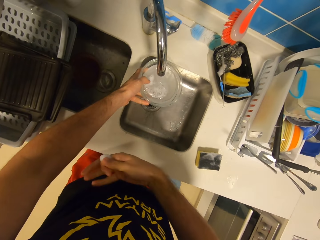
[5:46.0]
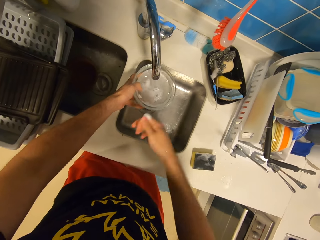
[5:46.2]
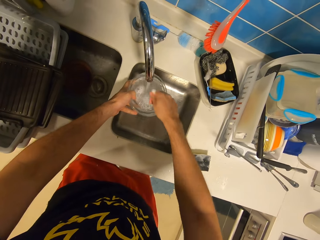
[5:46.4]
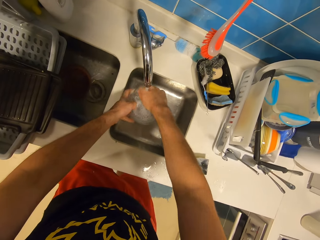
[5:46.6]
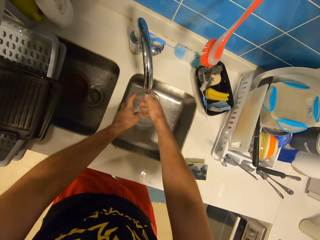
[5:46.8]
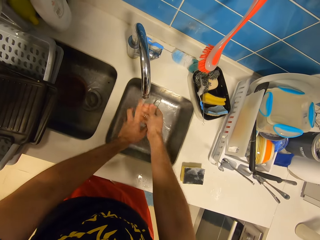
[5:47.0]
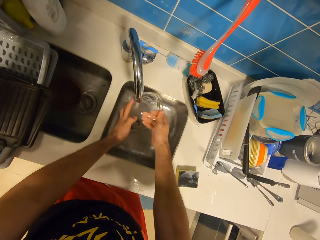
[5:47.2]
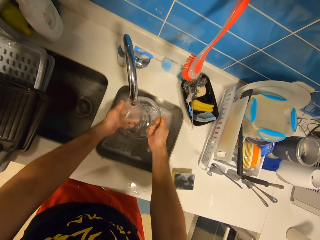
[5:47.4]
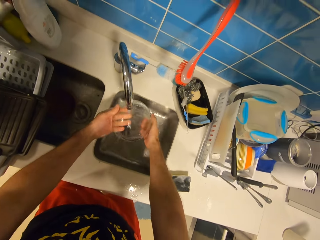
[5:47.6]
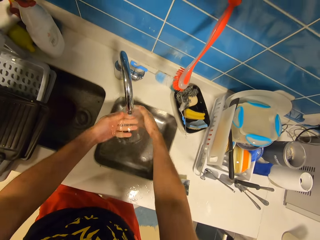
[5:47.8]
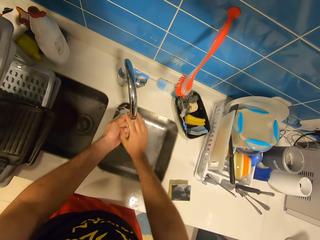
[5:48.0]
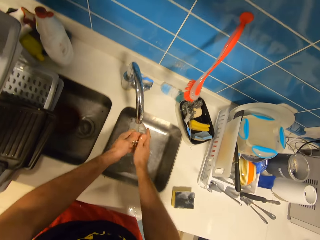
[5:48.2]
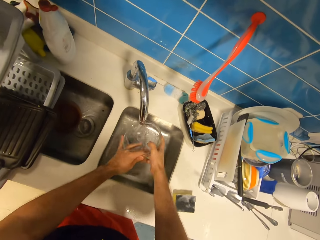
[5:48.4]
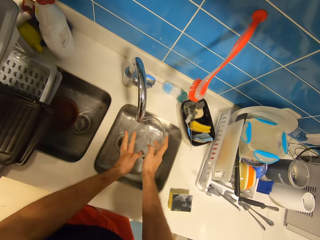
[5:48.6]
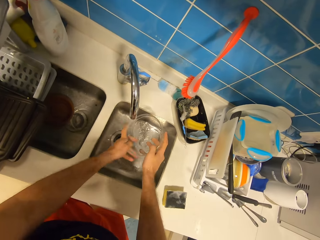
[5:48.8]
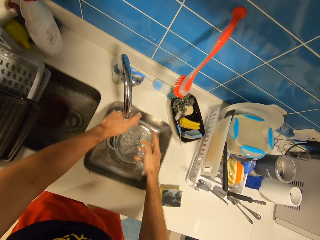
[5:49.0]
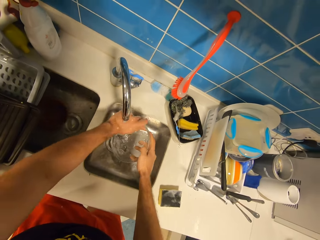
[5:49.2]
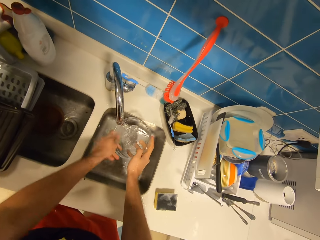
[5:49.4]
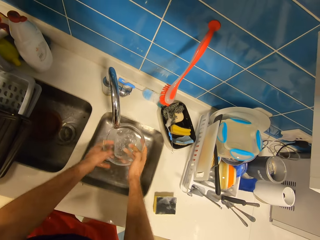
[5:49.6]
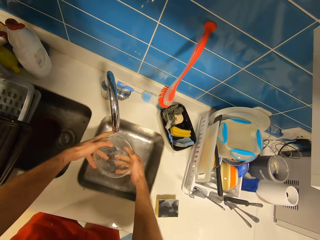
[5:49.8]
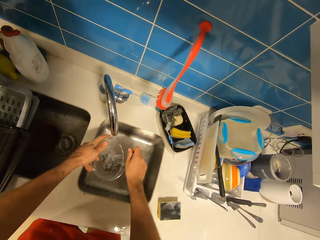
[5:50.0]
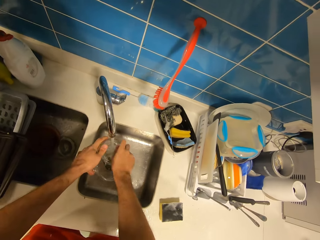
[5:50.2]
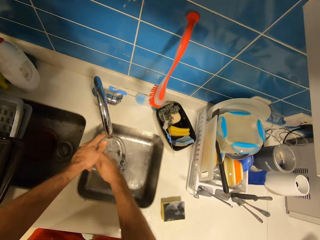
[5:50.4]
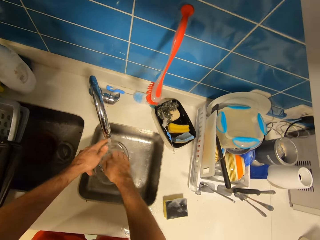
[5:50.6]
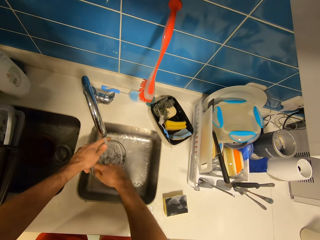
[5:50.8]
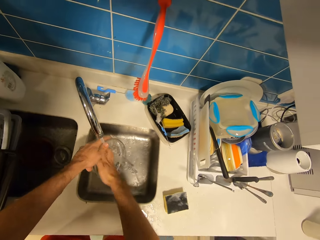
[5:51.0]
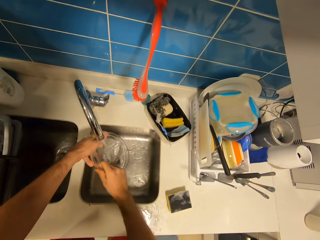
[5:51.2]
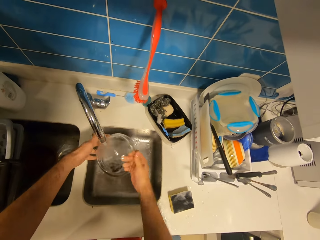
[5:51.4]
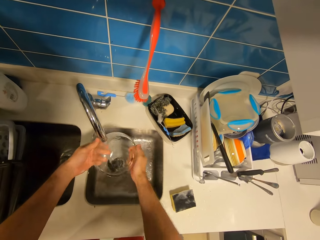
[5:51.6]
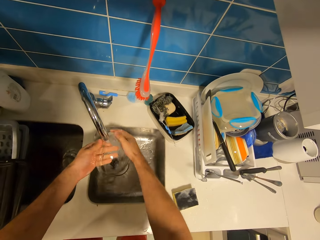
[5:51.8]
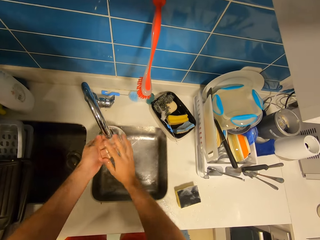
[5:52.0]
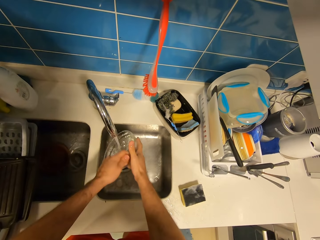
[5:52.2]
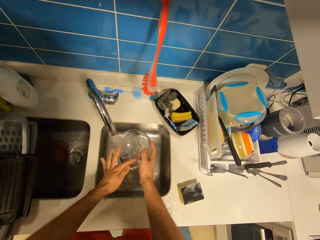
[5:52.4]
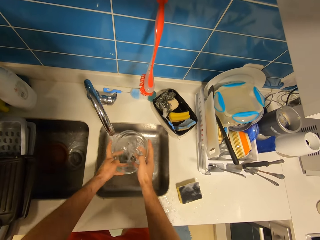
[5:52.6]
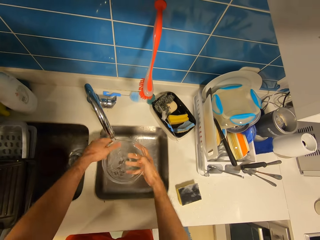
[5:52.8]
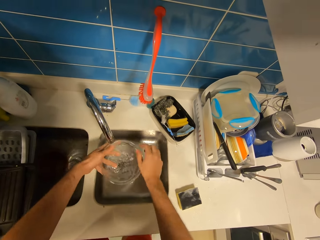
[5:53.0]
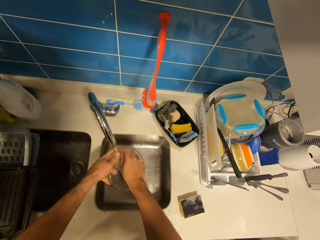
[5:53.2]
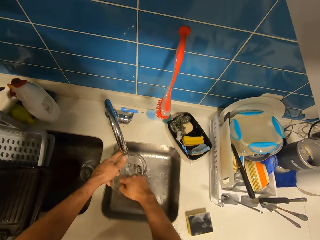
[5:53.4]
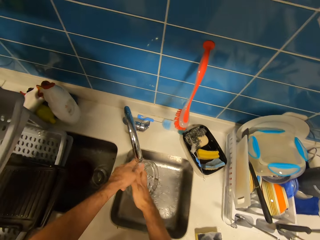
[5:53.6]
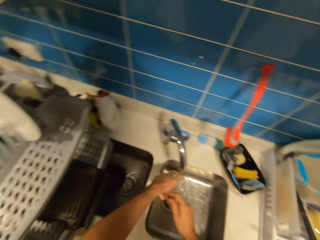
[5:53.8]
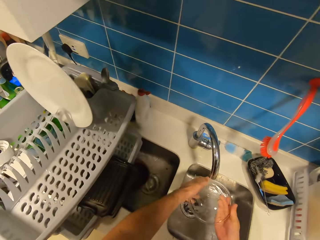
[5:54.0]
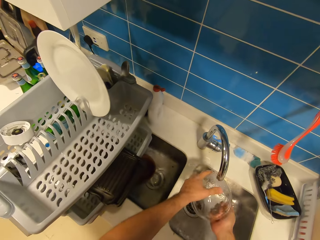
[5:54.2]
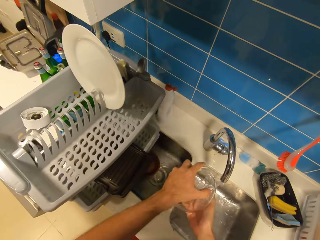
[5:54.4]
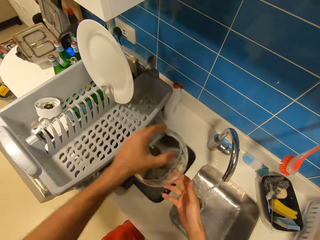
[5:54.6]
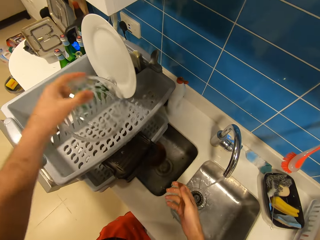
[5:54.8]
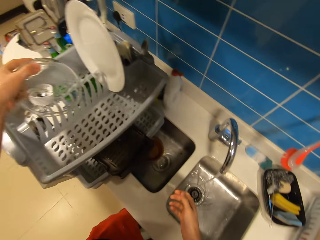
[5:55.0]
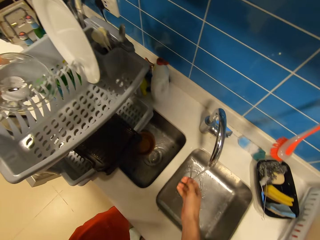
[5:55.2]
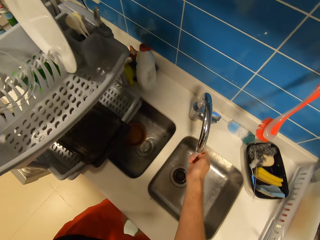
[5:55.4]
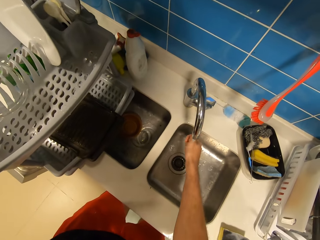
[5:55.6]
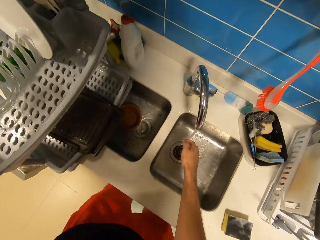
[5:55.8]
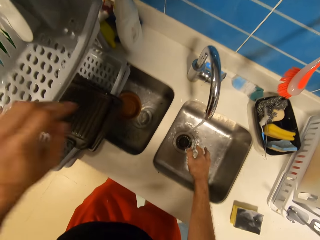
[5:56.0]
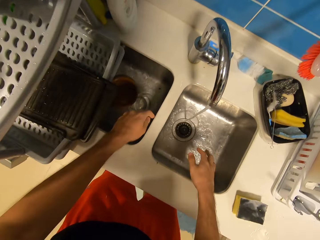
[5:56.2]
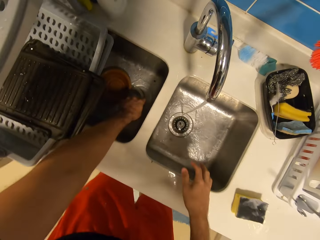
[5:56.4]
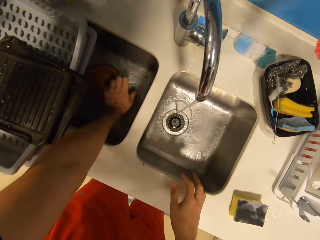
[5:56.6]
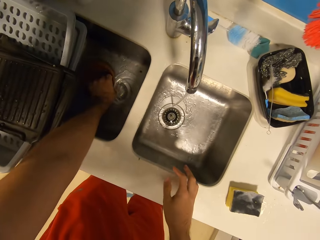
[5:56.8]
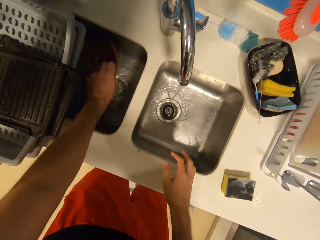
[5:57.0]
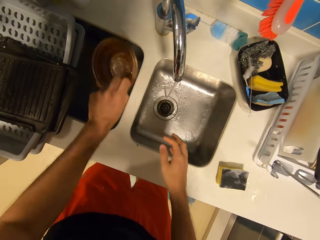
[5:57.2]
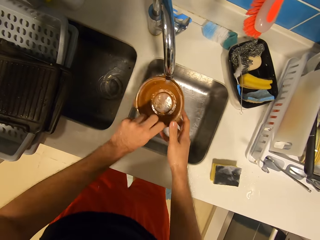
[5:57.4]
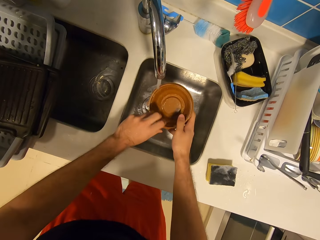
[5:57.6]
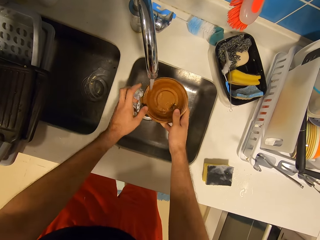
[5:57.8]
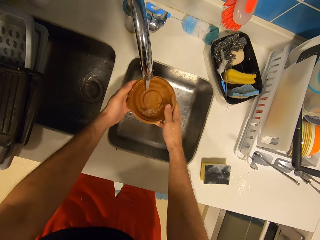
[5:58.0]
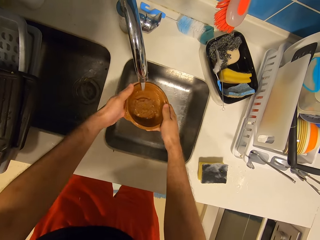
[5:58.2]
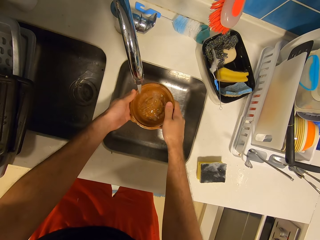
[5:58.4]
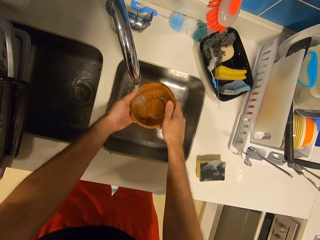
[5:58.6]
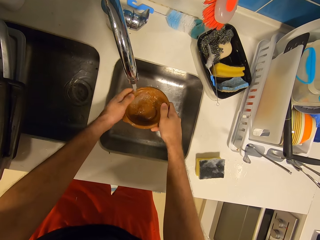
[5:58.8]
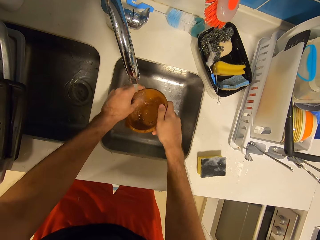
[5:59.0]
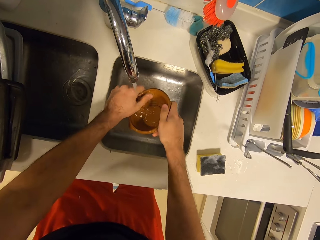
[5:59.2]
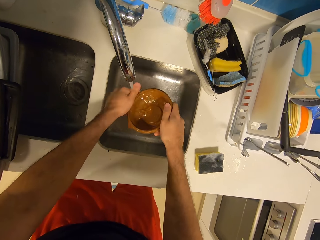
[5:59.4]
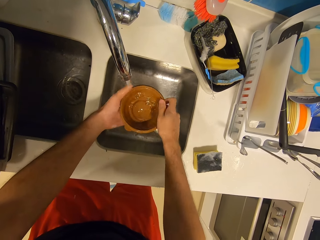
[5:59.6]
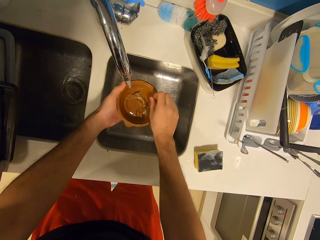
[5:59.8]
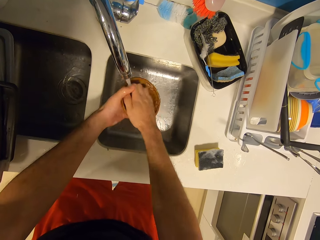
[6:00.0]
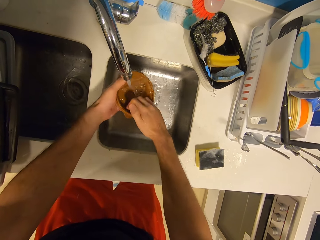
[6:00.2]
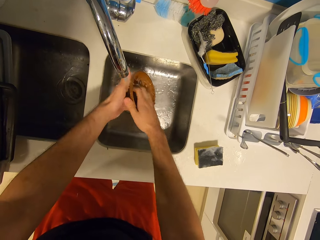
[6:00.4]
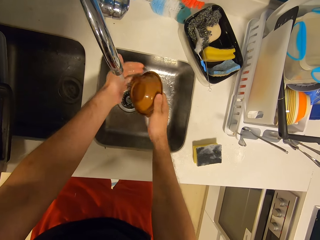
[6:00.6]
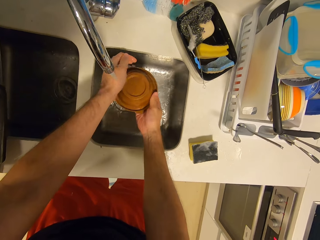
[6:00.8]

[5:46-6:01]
The camera wearer rinses the glass bowl under the tap with both hands. He places the glass bowl on the plate rack with his left hand. He picks up a brown bowl from the sink with his left hand. He rinses the brown bowl under the tap with both hands.

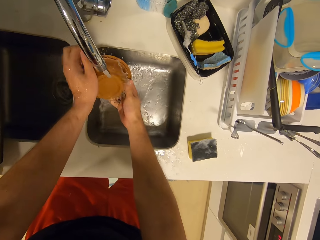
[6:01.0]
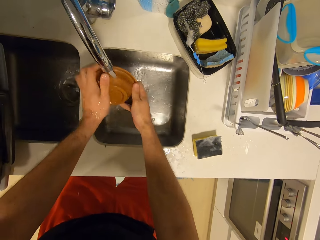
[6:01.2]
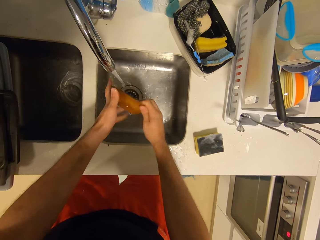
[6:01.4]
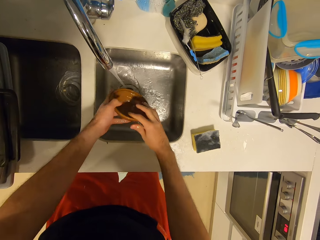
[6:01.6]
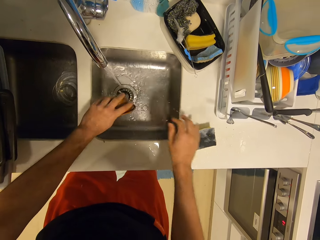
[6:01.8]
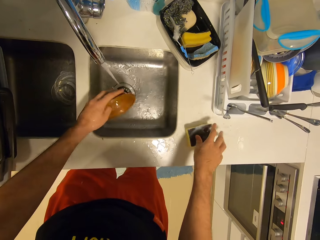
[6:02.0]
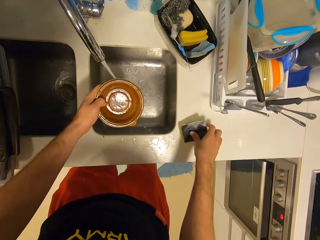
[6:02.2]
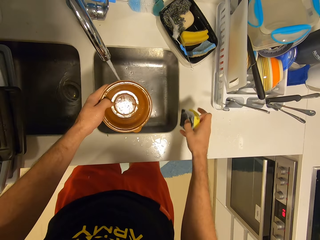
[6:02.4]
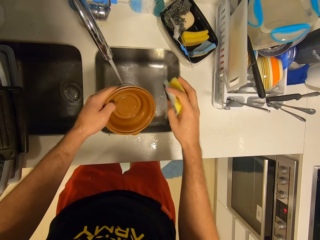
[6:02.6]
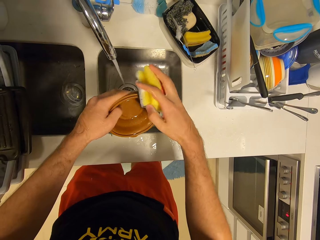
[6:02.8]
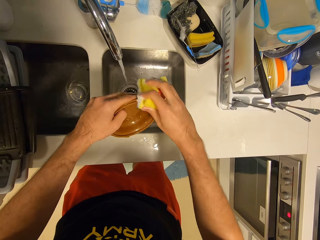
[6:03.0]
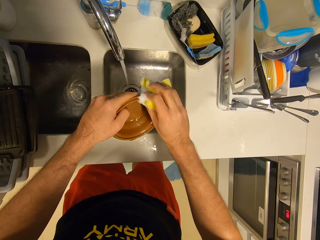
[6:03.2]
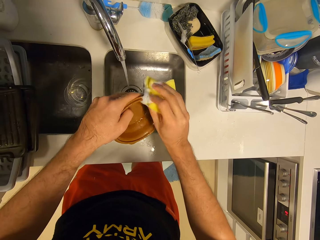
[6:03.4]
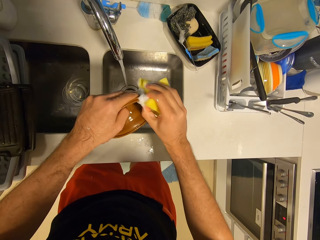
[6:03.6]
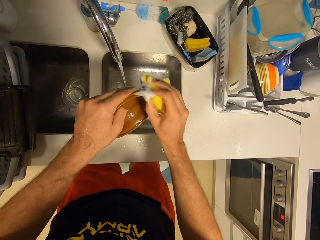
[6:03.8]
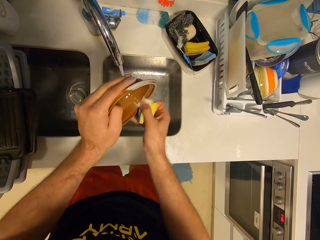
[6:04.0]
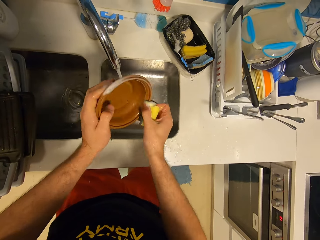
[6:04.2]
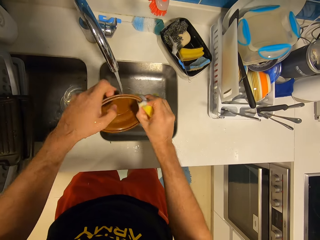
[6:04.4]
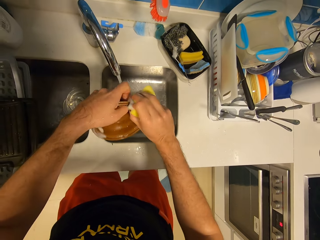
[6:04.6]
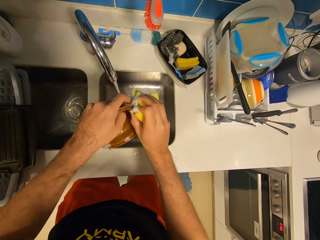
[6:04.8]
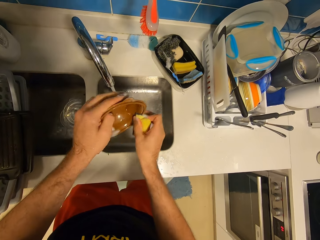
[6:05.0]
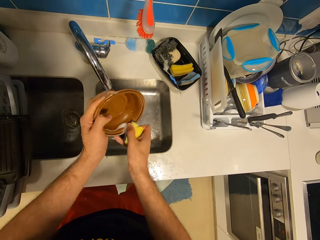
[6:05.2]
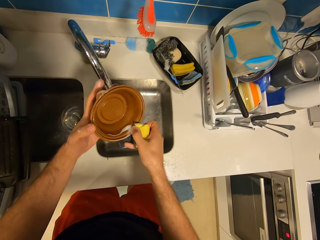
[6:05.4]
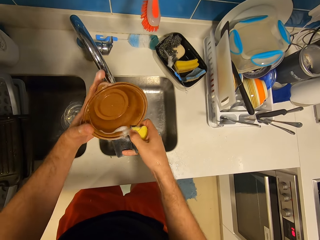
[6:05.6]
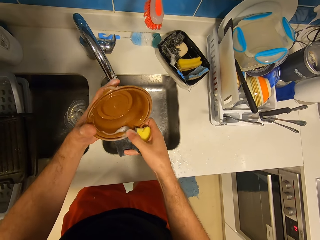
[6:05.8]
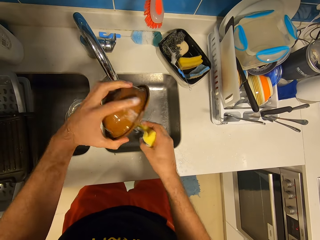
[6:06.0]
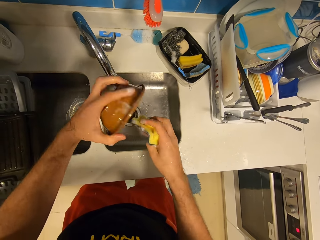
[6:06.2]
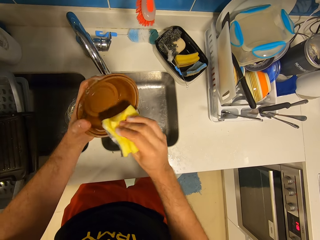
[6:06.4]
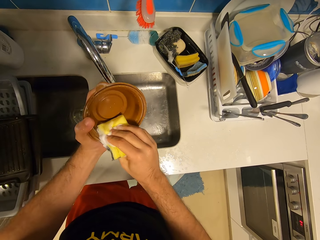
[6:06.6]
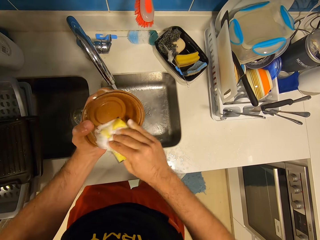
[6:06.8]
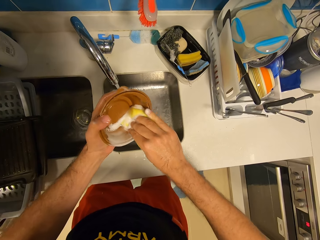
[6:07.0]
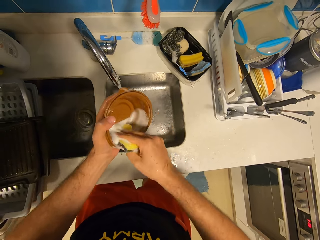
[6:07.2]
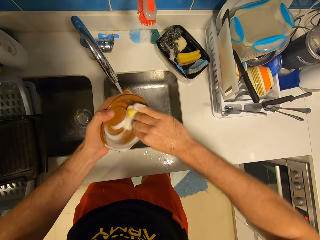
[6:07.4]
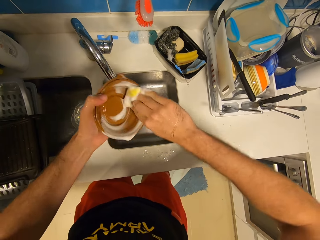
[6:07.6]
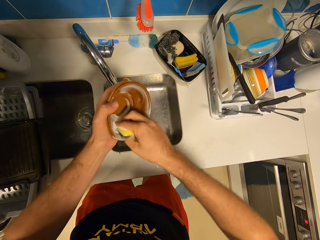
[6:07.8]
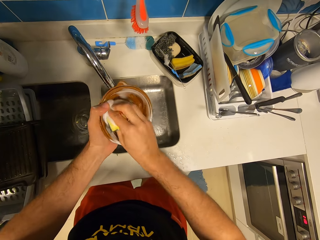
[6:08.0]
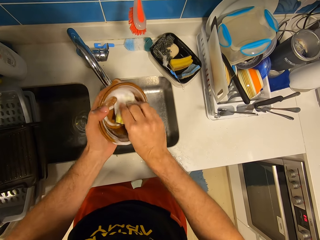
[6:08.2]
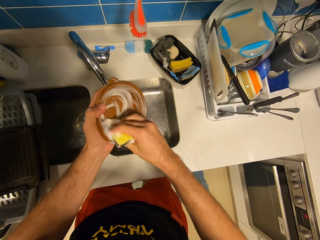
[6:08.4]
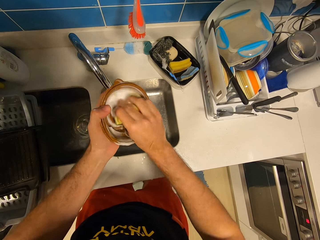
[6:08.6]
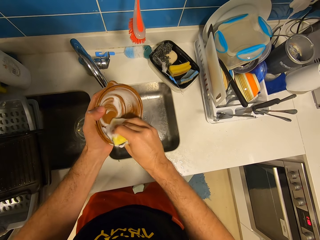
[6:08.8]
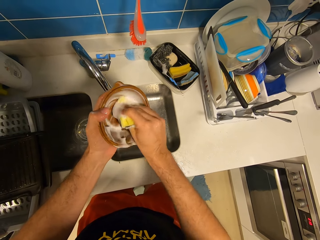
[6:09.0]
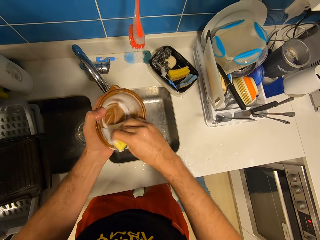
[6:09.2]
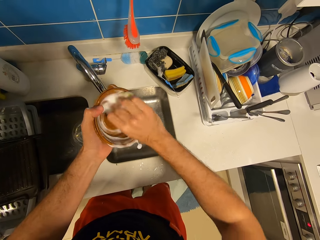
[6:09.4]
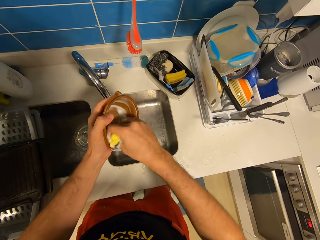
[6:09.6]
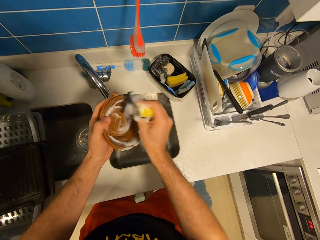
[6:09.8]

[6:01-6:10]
The camera wearer picks up the sponge on the kitchen slab with his right hand. He washes the brown bowl with the sponge in his right hand.
